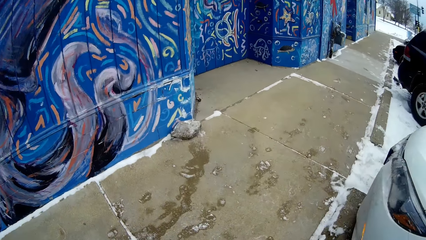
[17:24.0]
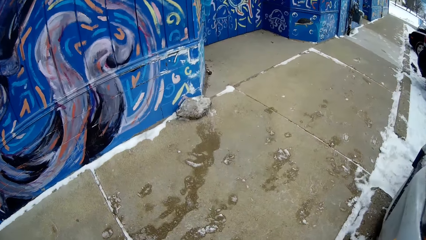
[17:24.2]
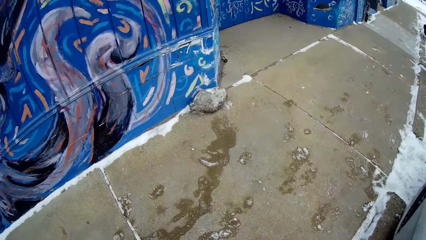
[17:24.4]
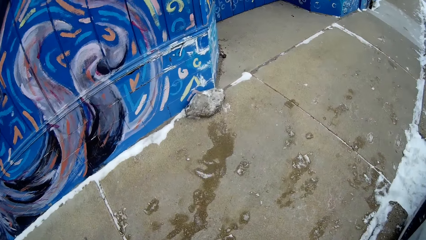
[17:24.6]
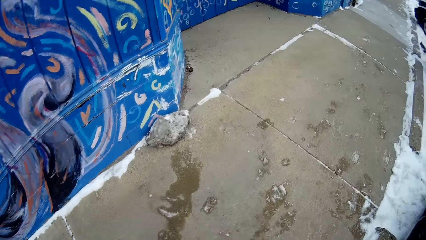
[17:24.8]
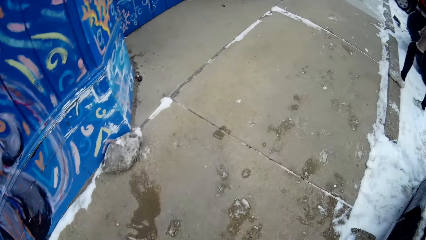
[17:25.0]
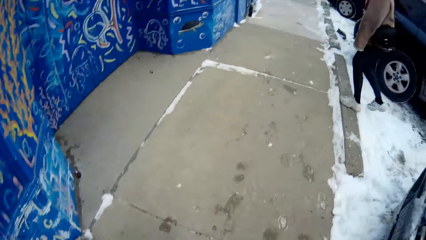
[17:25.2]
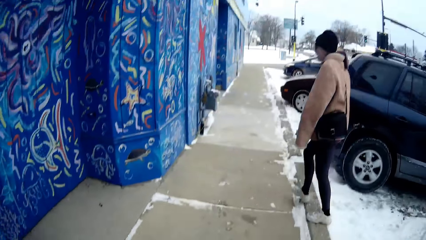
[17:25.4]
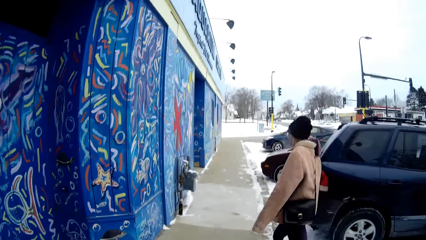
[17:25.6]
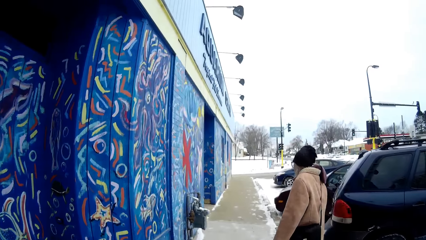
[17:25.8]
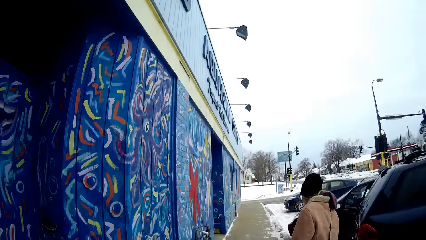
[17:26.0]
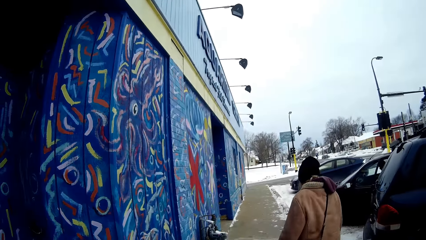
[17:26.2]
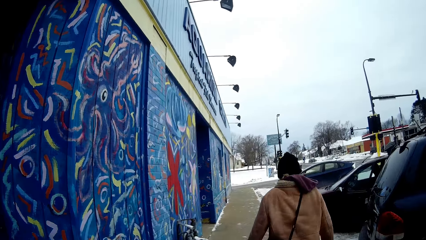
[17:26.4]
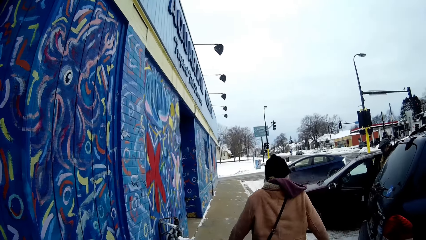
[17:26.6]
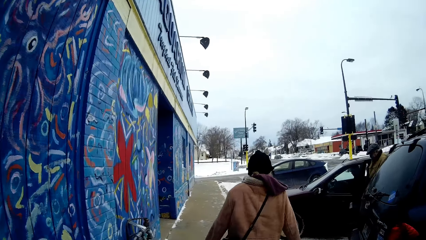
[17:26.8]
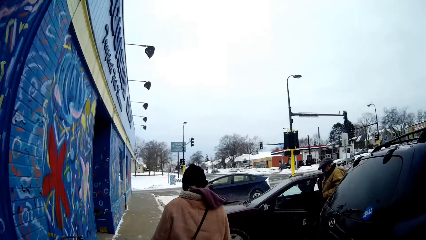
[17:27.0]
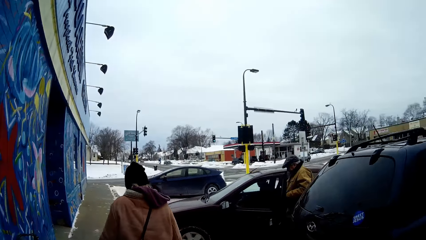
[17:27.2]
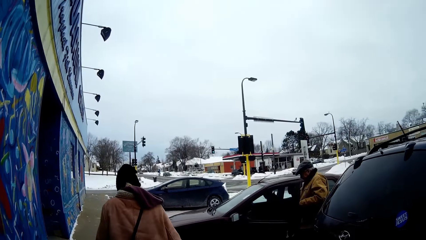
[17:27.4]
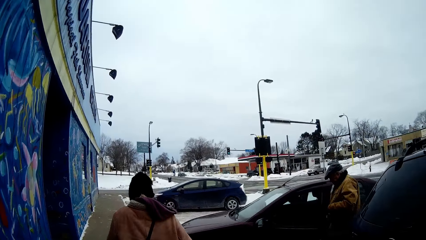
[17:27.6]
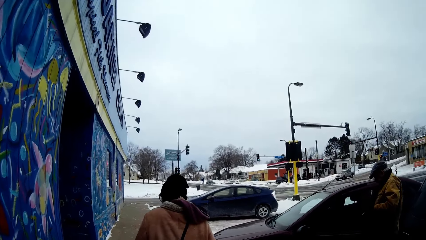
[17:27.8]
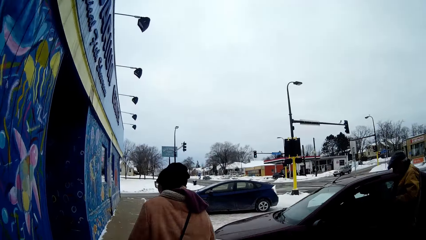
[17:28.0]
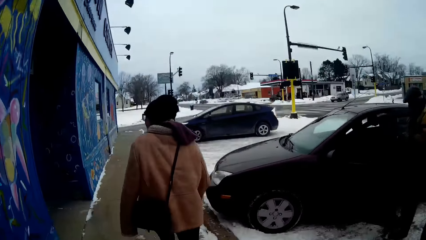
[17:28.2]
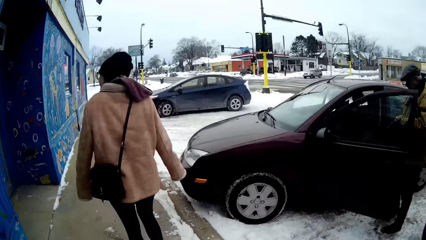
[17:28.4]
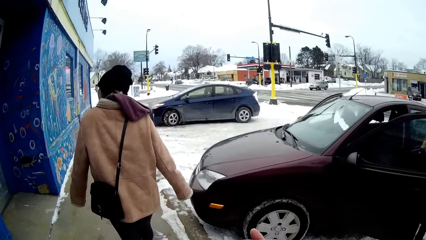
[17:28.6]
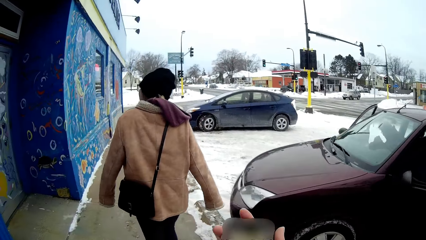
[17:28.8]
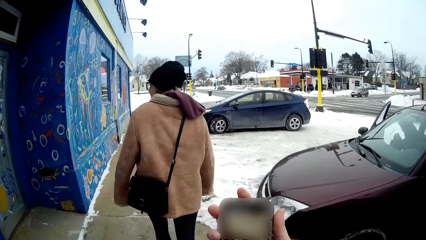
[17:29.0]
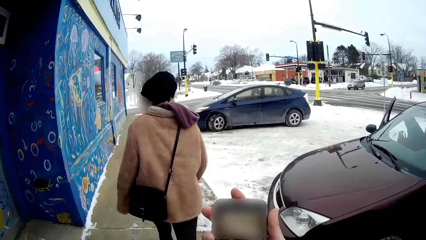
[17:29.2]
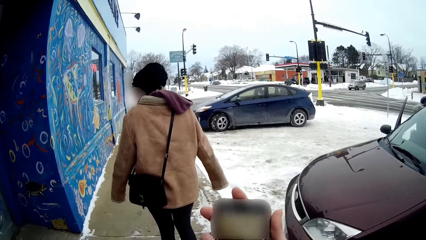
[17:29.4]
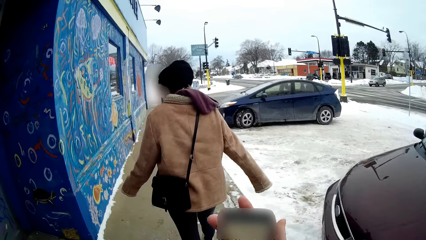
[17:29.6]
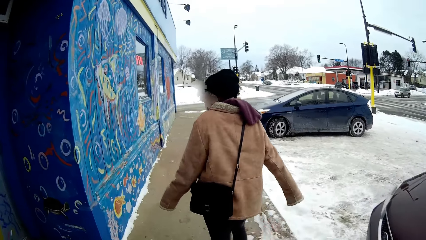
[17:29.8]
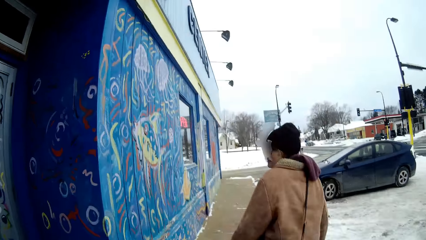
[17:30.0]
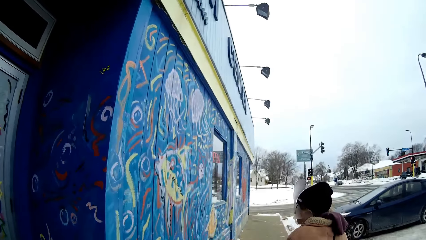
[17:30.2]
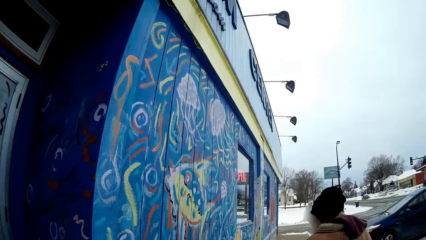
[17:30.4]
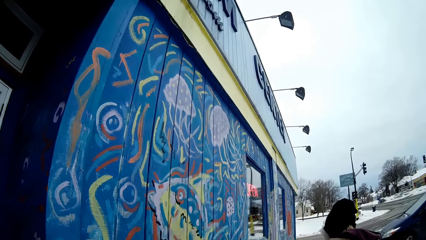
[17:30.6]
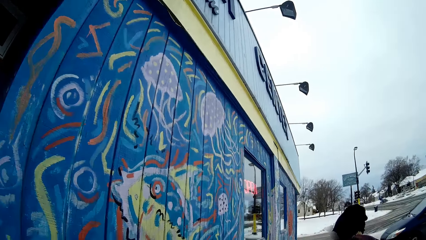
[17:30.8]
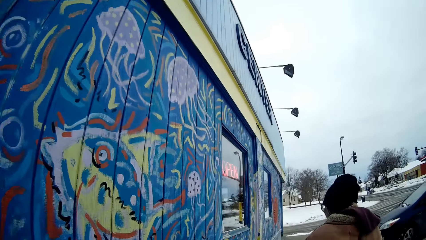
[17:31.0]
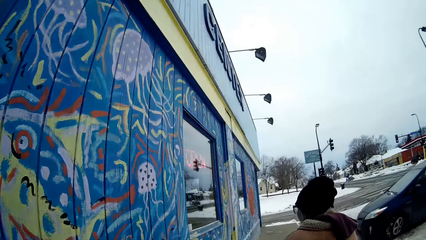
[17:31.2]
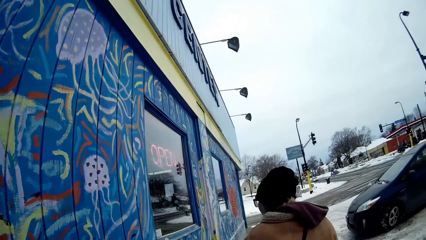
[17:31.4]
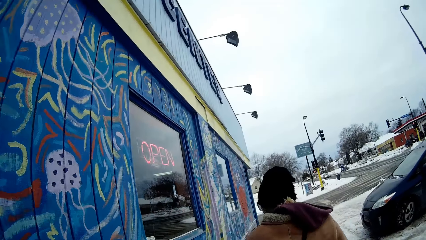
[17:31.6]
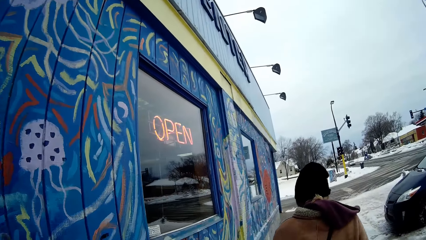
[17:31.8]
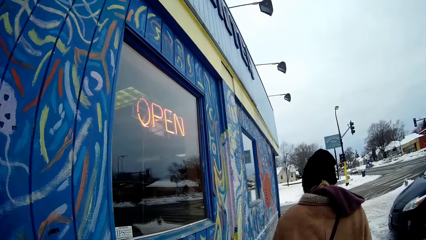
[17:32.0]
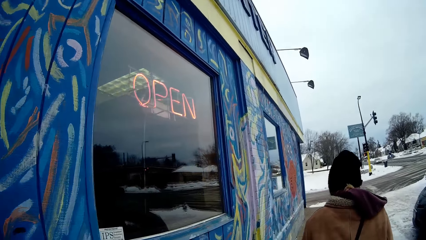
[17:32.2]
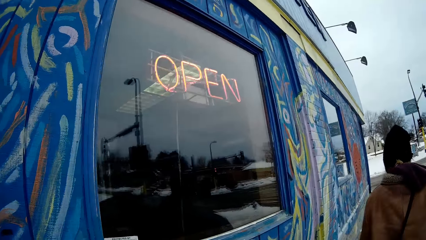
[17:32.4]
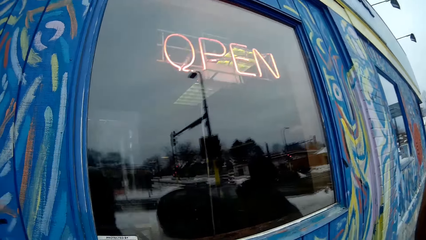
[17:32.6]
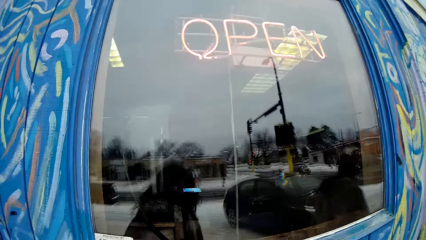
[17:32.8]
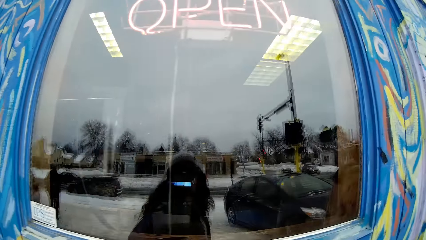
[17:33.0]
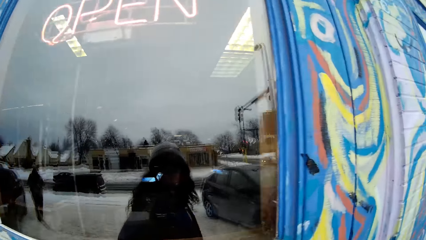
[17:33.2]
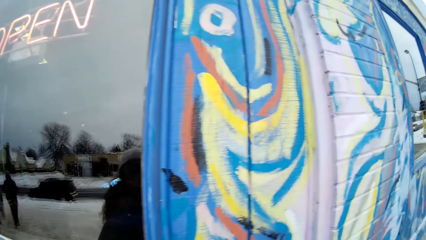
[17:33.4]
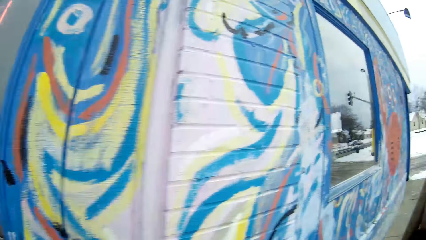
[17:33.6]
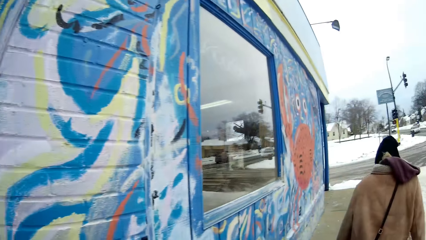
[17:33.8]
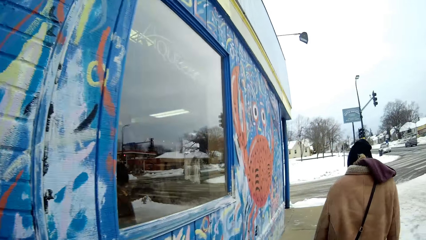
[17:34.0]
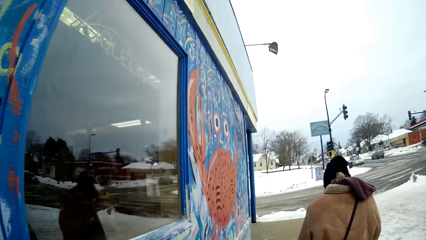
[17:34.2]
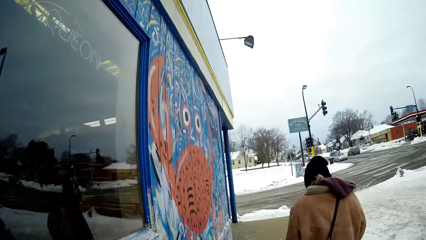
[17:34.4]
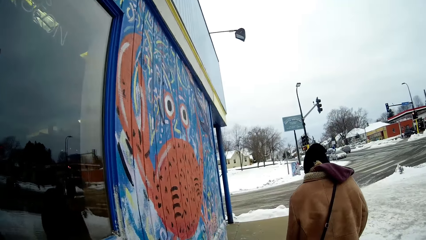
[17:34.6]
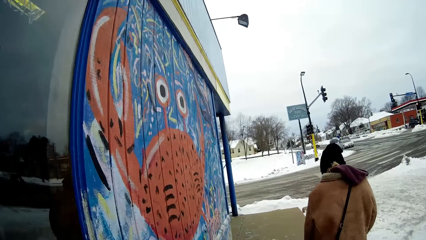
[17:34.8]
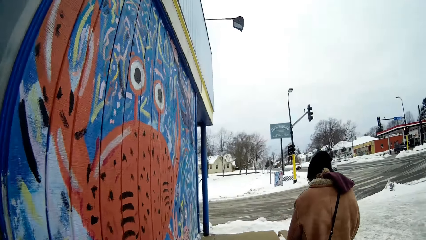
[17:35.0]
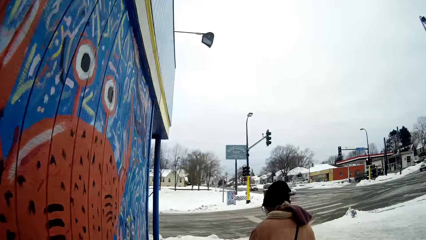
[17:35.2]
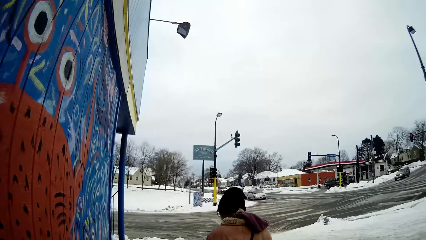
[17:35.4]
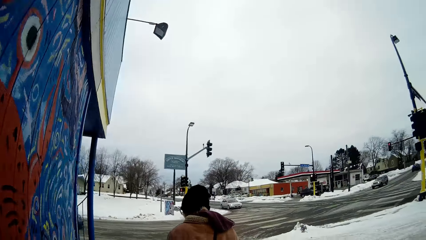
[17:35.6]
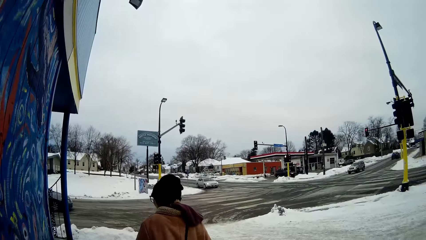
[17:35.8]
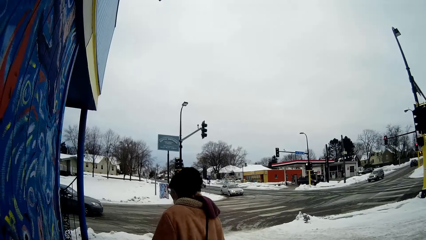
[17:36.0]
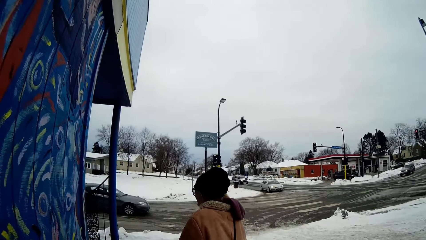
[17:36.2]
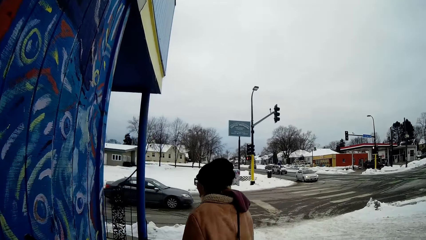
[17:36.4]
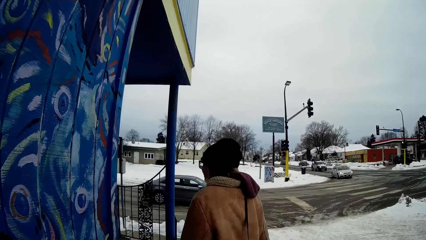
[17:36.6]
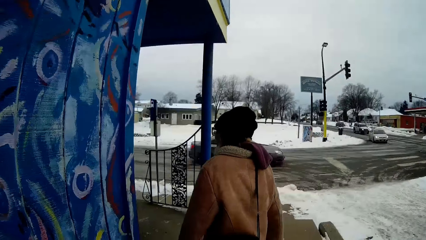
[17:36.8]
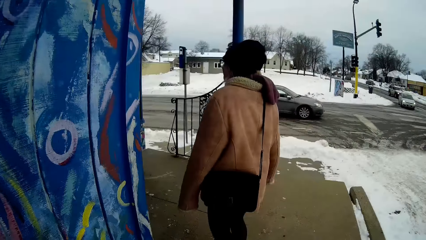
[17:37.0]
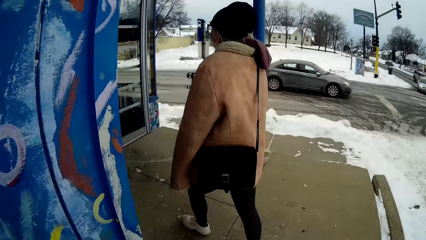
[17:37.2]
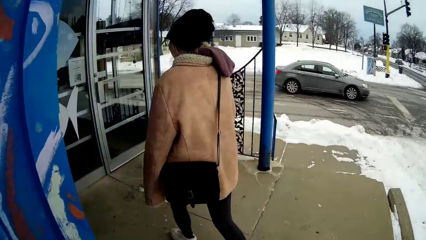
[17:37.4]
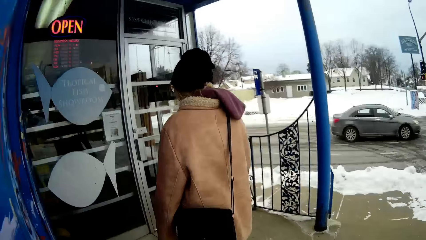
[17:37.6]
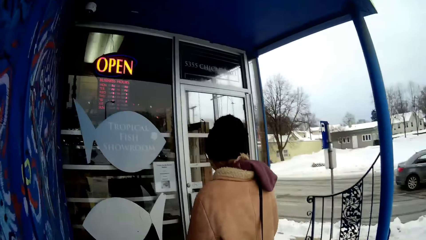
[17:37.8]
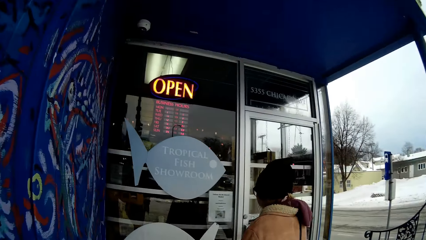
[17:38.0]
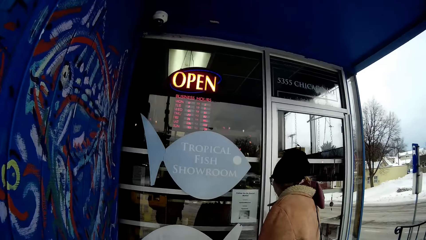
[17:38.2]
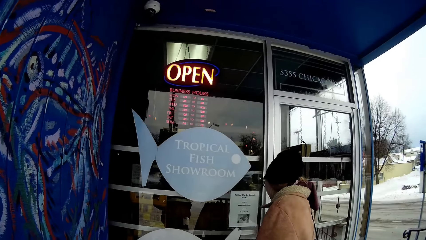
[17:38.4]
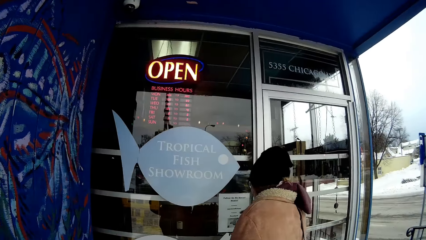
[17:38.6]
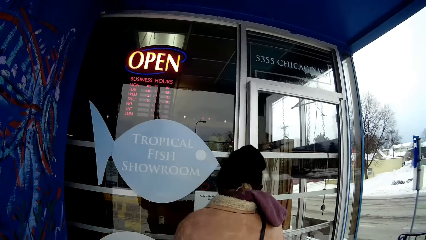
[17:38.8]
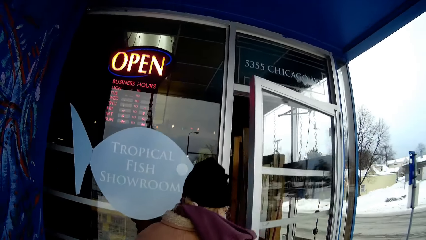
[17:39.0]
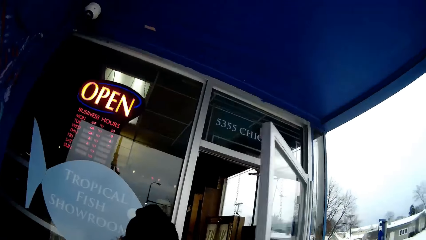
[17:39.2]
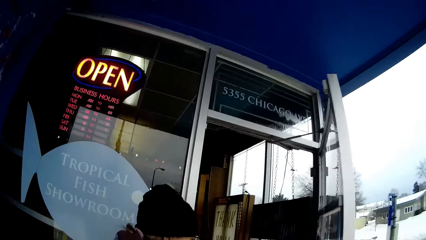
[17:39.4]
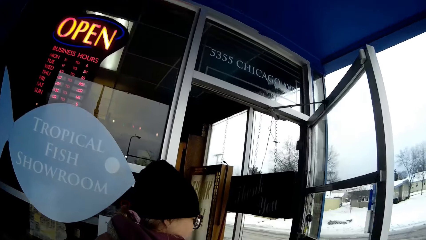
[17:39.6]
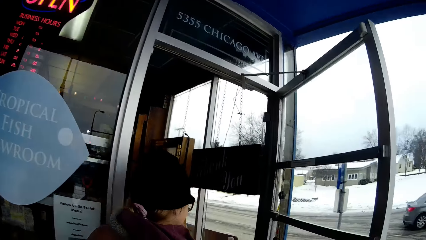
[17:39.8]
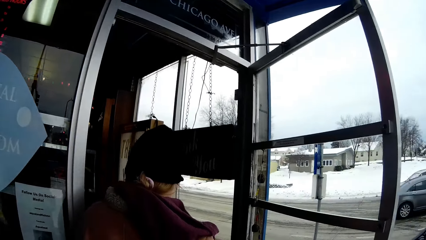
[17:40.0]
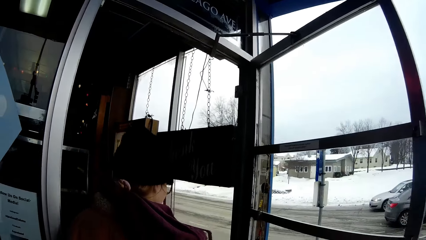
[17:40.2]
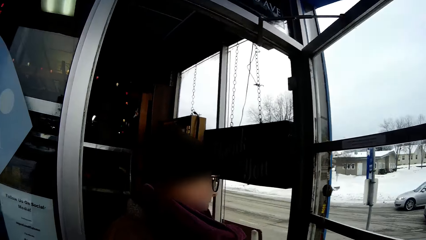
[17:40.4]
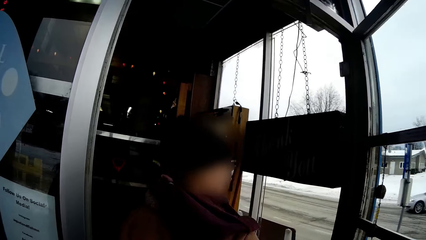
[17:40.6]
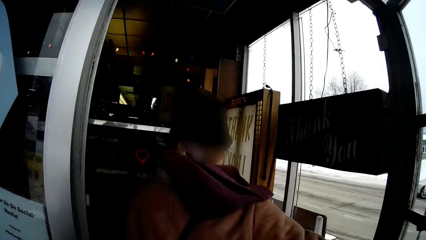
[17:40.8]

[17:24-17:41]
The camera wearer walks in the walkway. The woman walks towards the aquarium entrance. The woman walks past a man. The camera wearer operates the phone. They look at the phone. The woman opens a door with the right hand.
